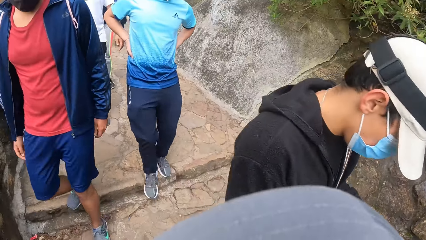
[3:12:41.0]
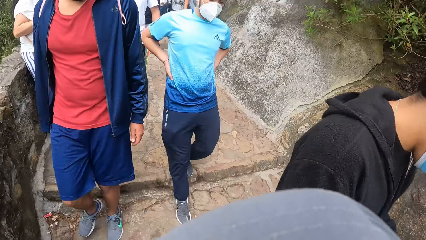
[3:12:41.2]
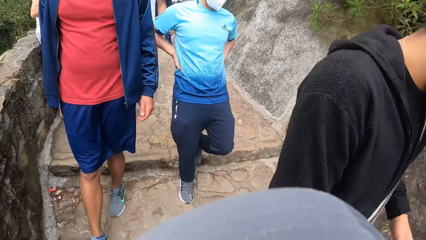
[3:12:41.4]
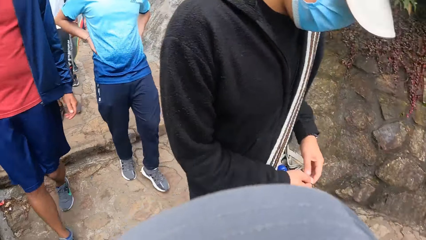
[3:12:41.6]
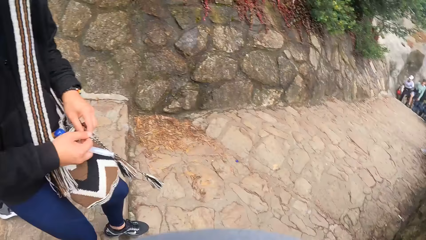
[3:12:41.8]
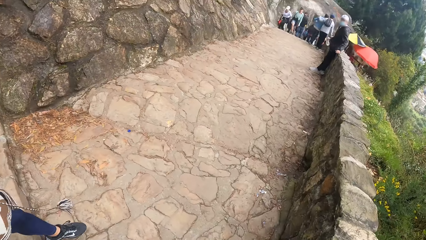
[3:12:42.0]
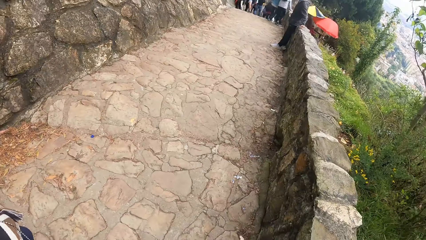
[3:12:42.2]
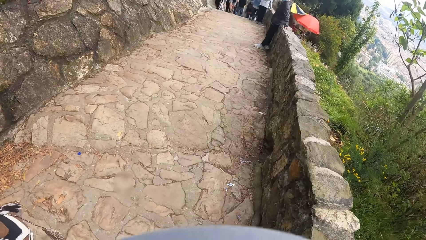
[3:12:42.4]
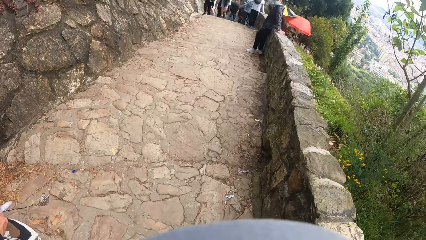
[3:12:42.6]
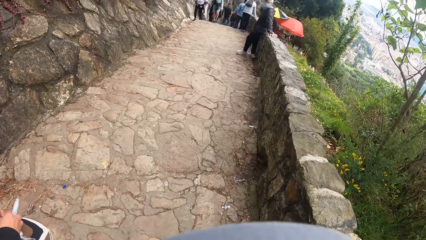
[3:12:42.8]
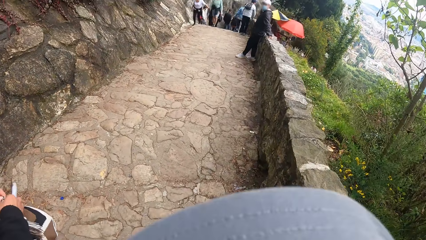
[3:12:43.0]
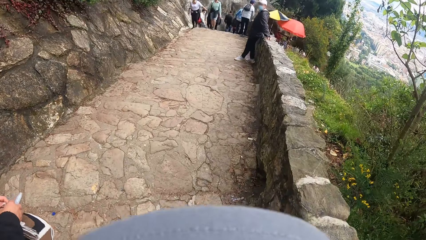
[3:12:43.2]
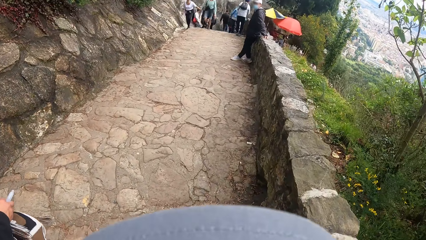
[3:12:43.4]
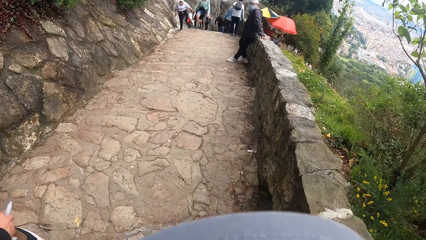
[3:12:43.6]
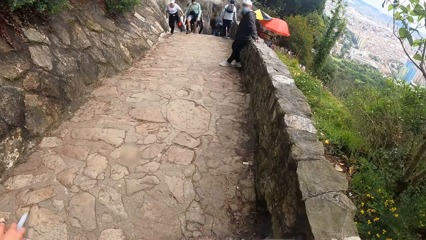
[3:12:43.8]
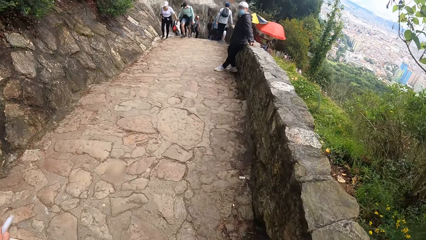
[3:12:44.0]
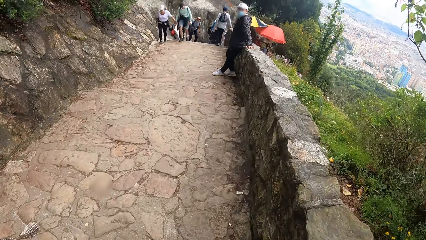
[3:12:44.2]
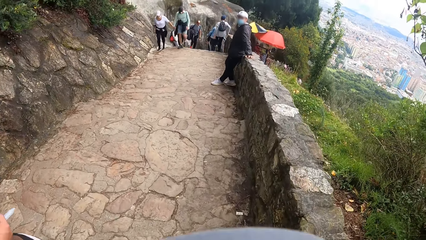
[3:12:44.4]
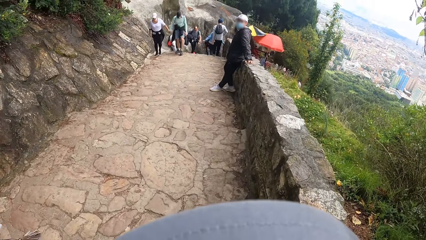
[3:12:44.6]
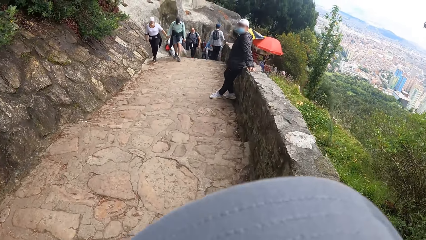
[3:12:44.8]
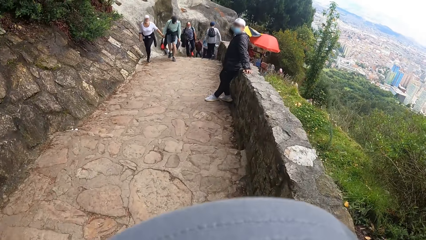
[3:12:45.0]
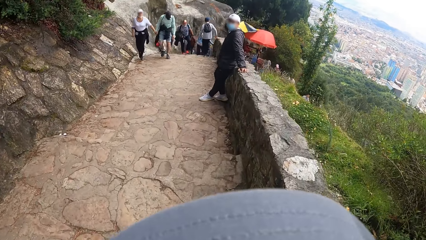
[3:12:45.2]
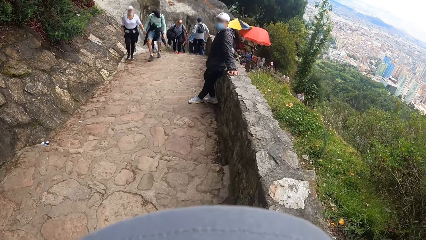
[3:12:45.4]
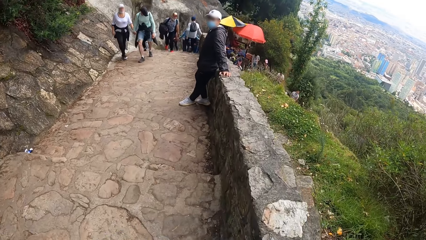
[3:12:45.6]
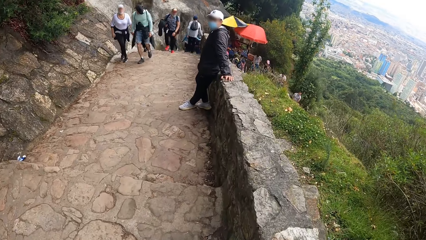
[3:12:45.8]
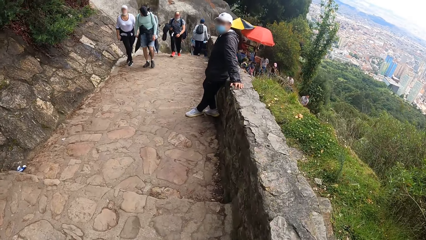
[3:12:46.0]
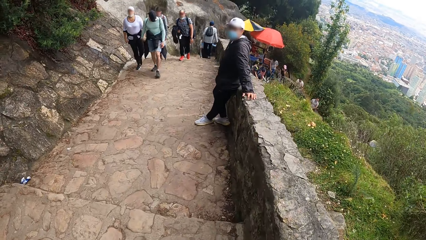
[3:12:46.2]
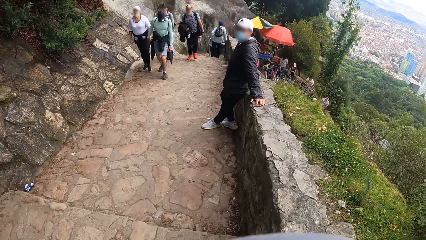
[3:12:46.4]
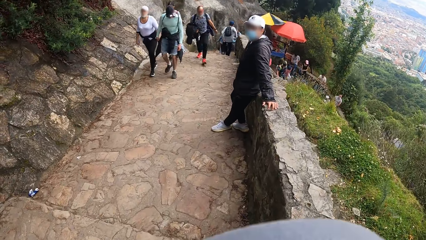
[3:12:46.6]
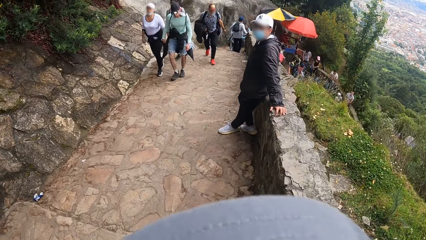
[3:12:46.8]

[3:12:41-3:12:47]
The camera wearer turns towards the man, another man and a third man. The first man holds his waist with both hands.

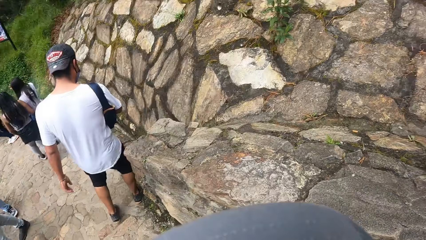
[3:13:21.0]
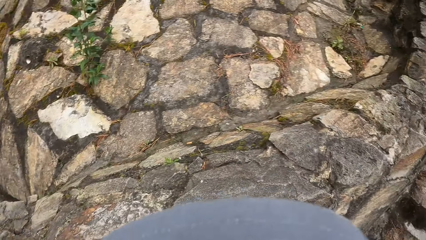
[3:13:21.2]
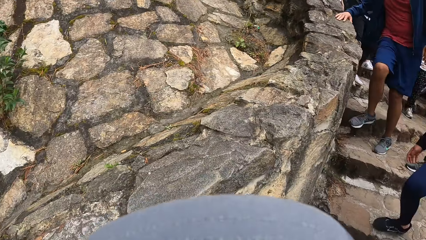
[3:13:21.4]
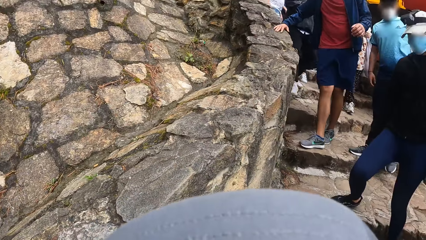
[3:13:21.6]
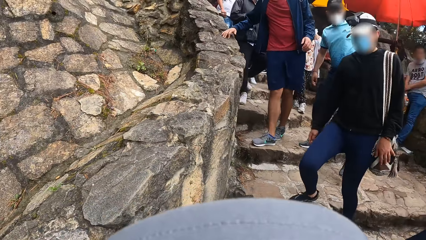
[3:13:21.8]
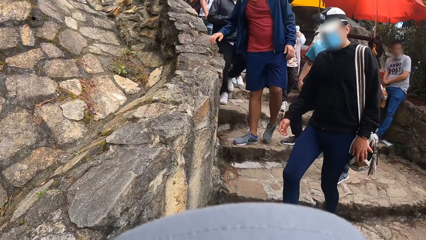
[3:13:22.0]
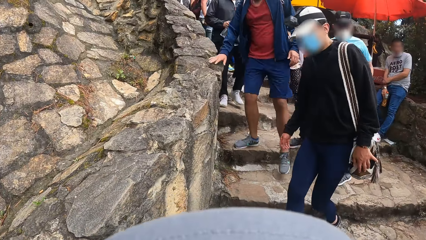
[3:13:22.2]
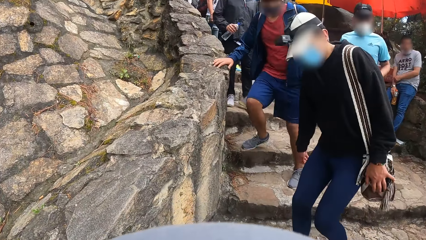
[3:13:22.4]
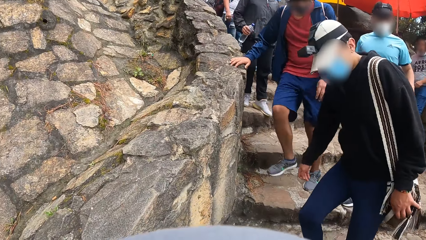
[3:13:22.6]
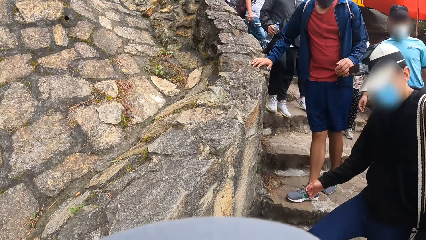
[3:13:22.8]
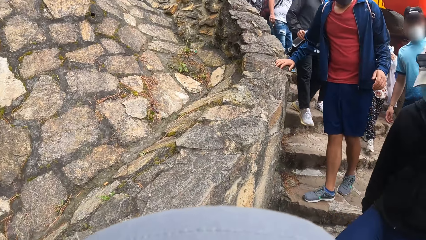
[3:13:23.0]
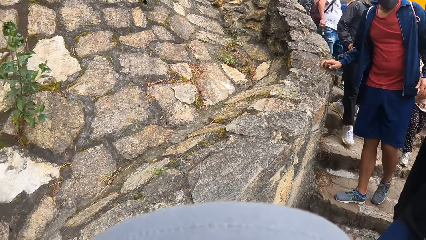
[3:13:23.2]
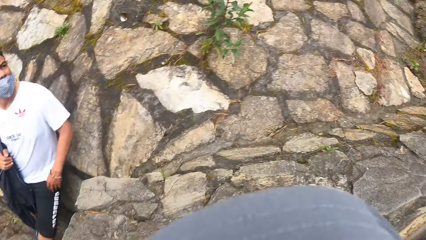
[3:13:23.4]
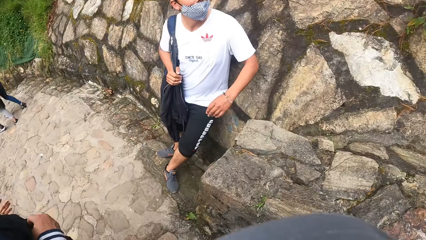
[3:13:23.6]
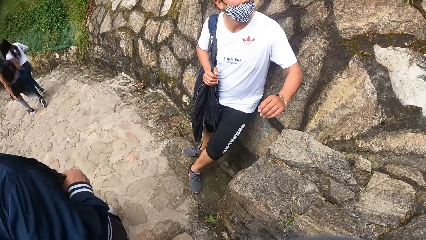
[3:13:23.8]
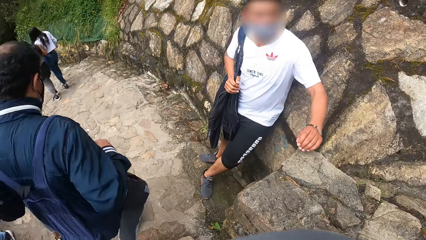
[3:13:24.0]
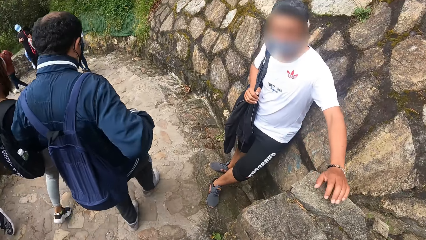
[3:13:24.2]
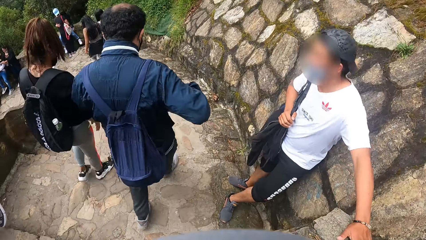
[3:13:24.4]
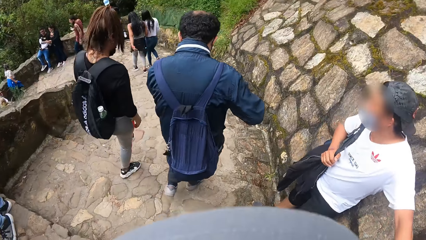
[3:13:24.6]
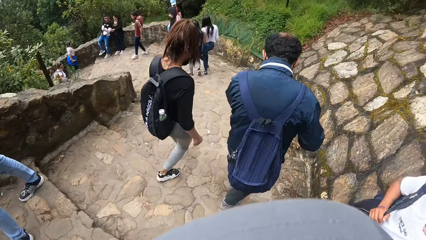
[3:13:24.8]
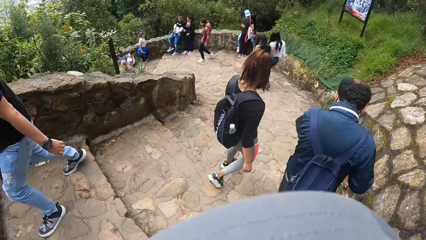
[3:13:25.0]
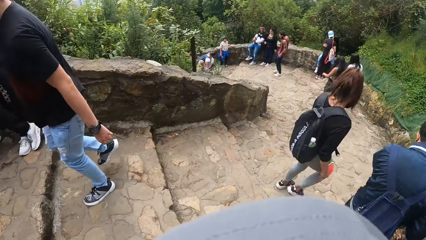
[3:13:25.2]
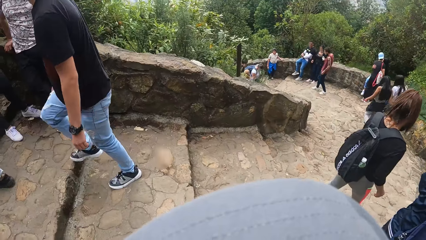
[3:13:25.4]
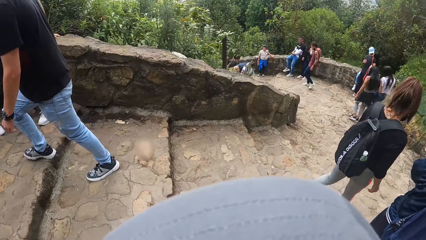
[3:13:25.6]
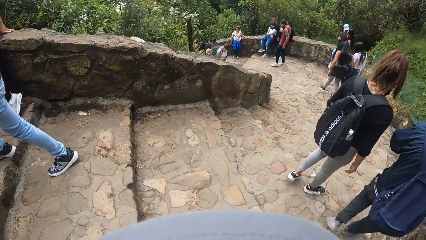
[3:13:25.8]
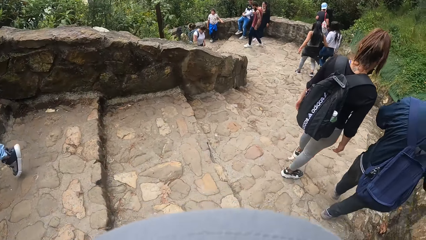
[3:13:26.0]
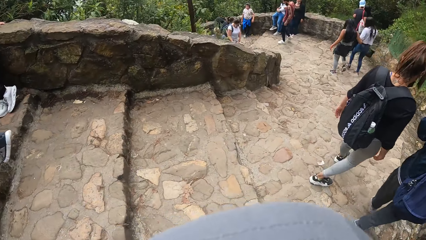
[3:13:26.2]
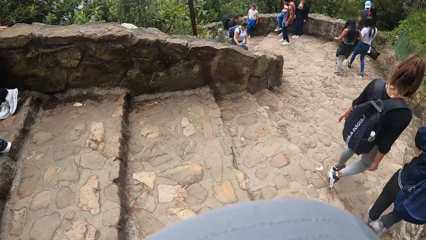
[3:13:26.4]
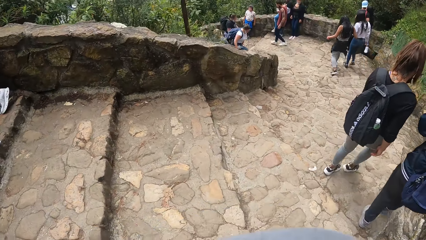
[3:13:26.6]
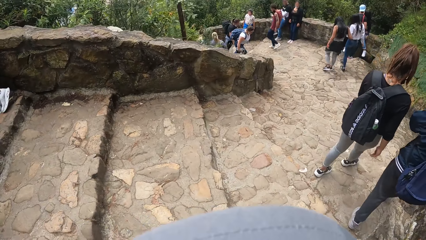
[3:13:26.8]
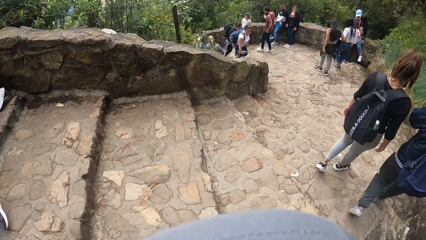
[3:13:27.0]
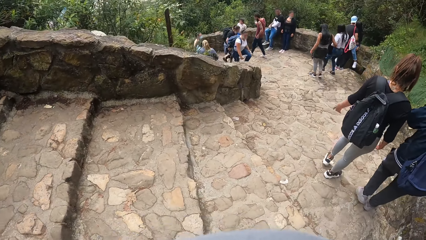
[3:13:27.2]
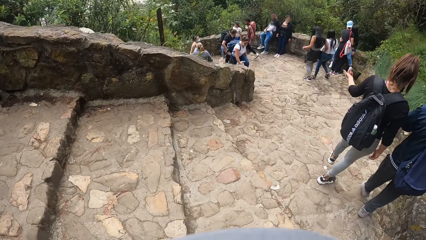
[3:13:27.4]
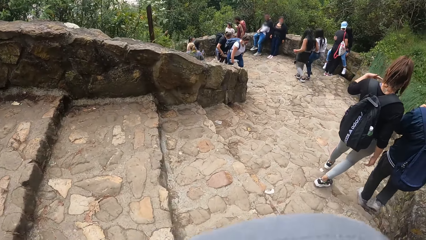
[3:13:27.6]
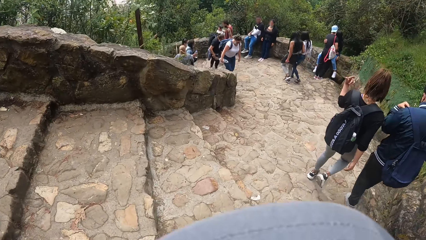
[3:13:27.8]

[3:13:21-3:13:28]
The camera wearer turns towards the man, another man and a third man. The third man touches the wall with his right hand.

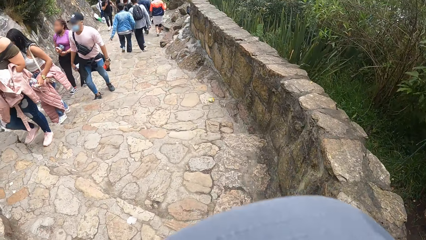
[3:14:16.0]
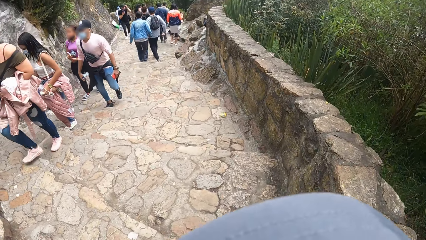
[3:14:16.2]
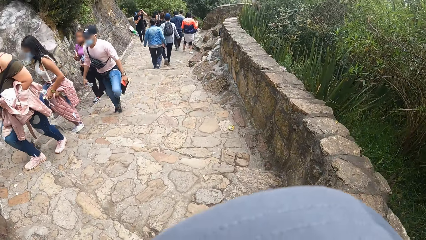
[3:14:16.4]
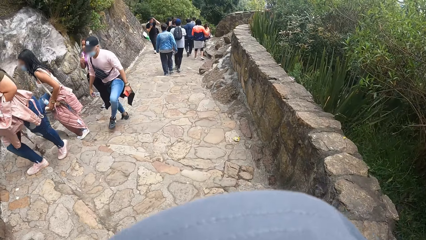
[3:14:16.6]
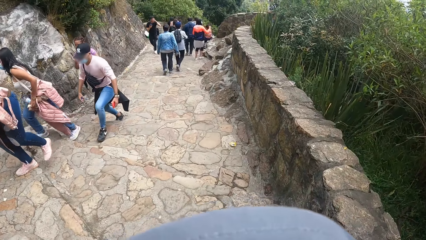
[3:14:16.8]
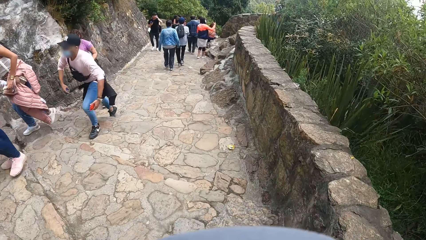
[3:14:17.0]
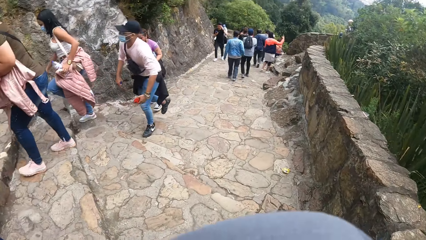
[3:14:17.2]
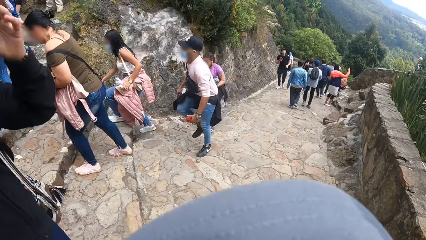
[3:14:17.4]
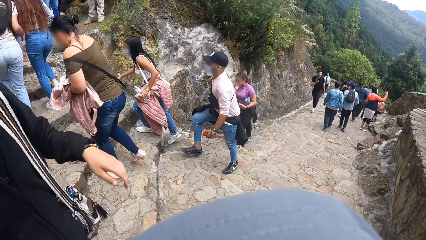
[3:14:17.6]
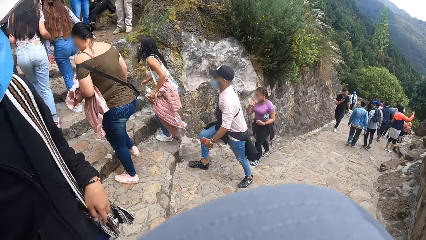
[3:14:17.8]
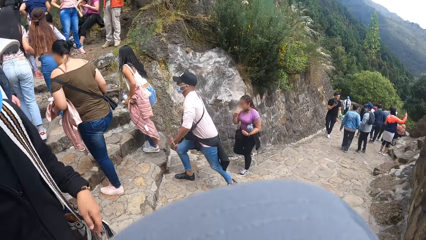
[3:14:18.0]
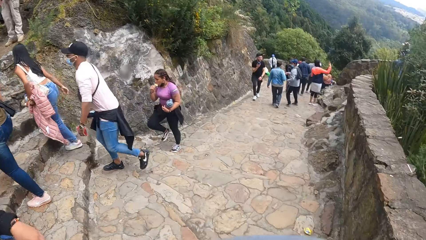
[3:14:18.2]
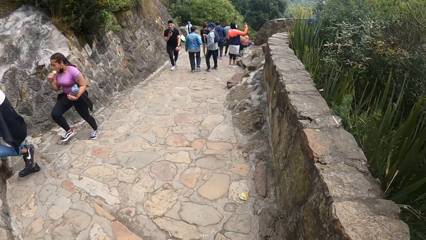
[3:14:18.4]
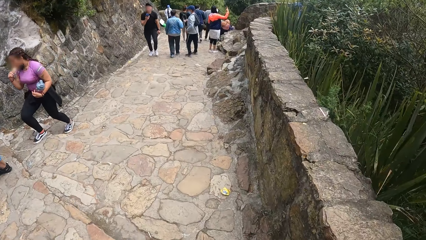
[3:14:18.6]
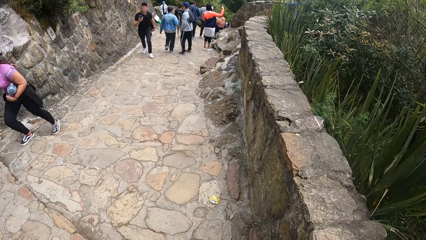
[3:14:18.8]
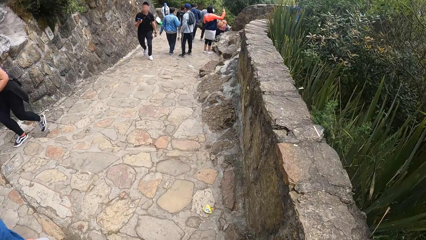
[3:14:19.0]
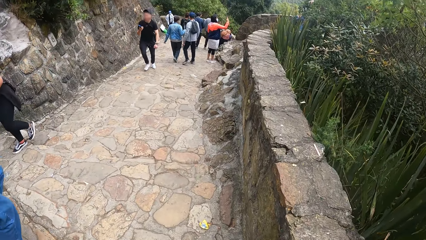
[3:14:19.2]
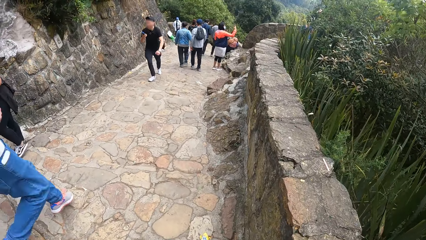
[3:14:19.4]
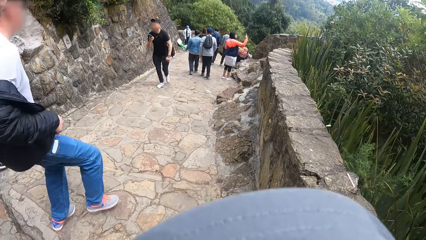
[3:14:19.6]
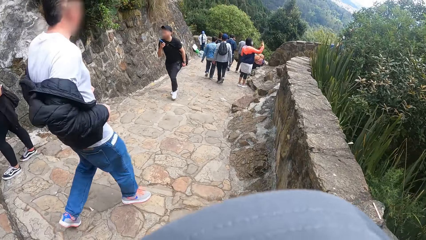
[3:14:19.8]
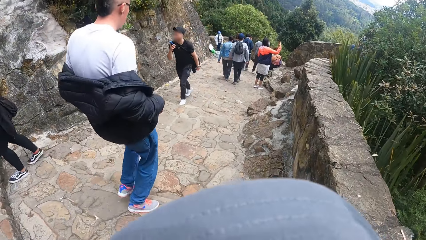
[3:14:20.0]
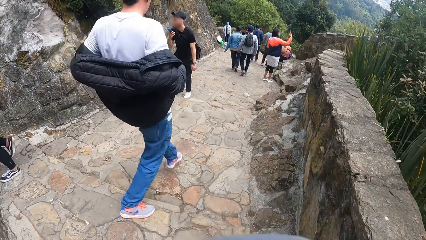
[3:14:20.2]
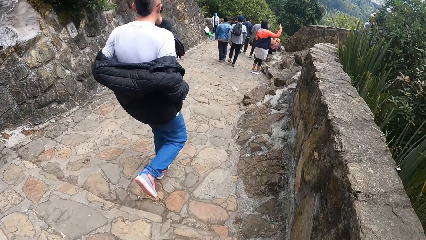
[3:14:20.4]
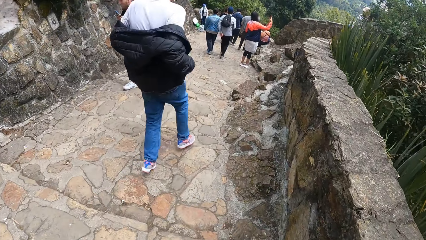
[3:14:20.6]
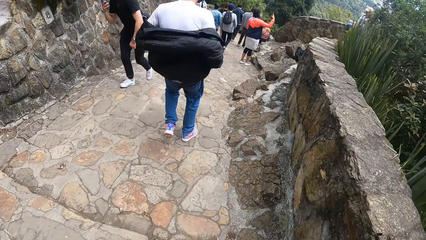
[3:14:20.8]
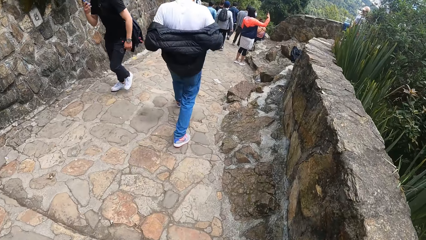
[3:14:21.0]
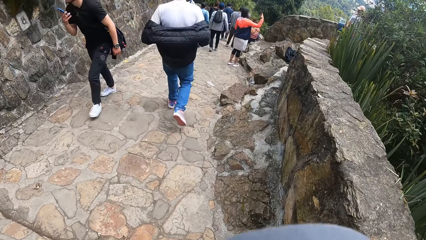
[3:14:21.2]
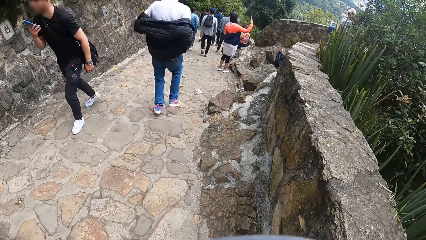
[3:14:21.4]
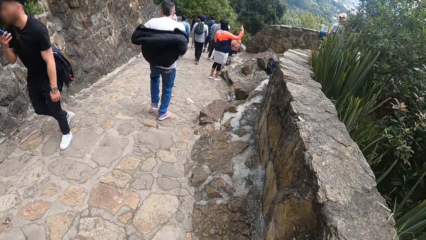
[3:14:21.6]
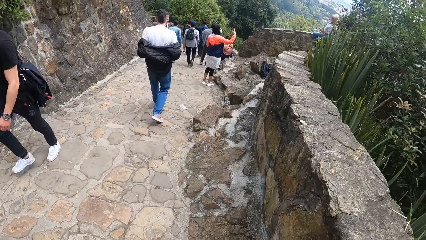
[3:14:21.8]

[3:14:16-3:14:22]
The camera wearer interacts with a man.
